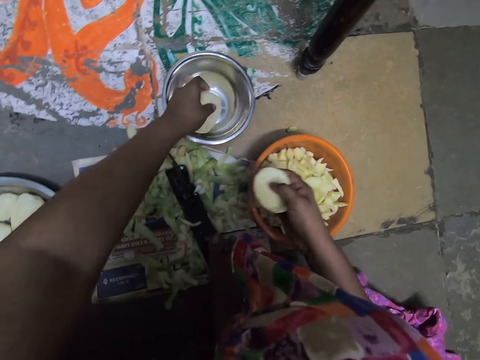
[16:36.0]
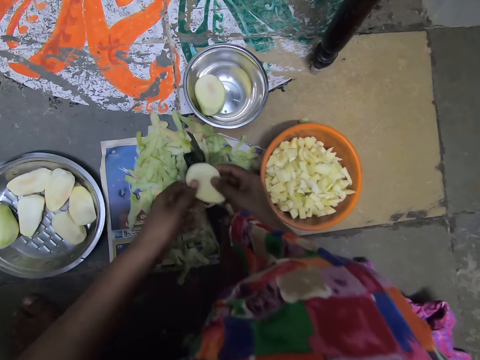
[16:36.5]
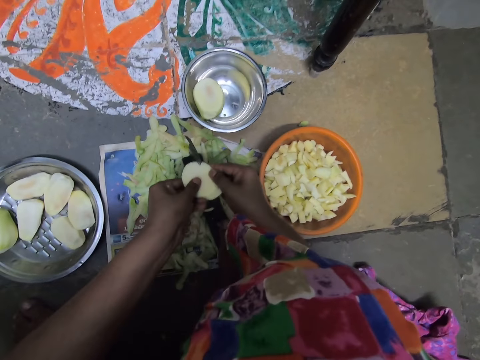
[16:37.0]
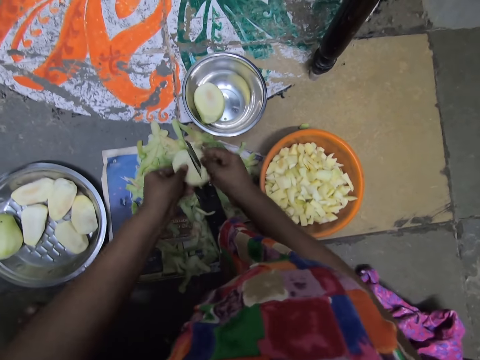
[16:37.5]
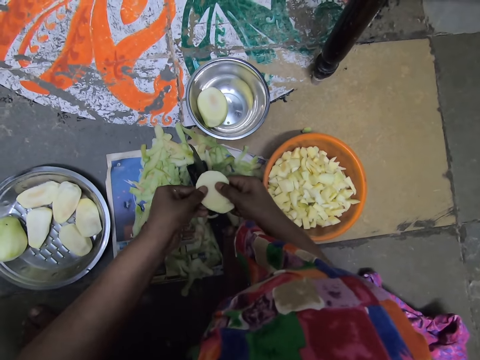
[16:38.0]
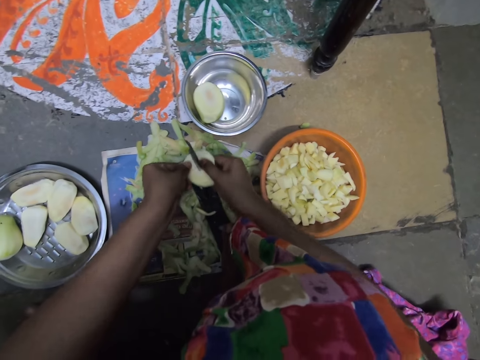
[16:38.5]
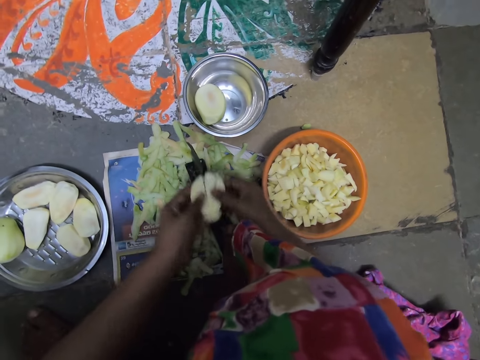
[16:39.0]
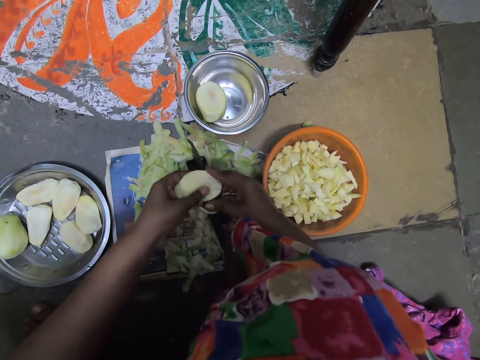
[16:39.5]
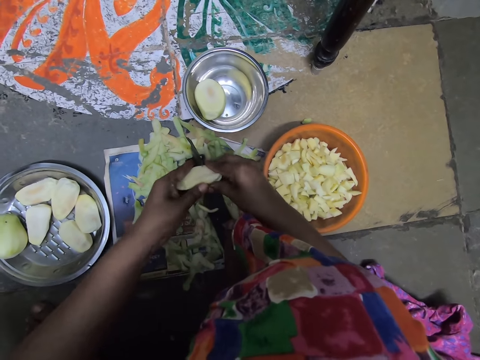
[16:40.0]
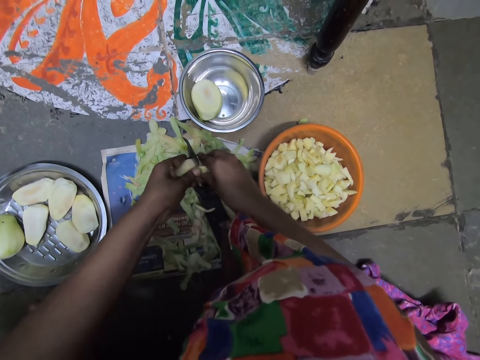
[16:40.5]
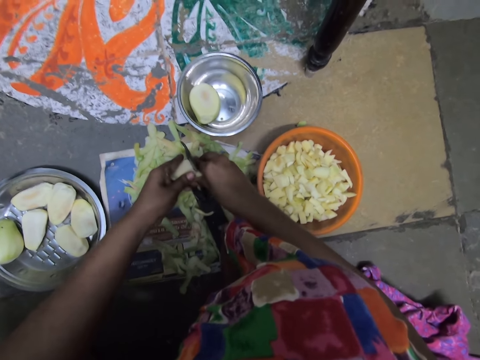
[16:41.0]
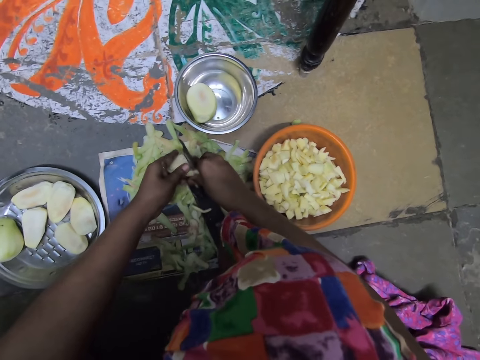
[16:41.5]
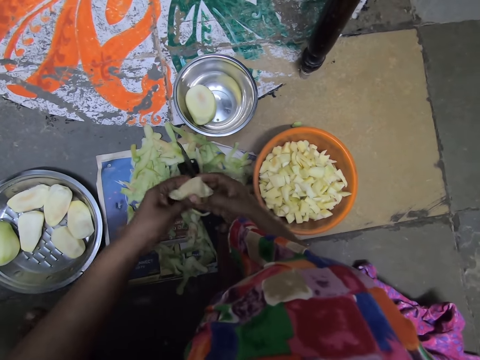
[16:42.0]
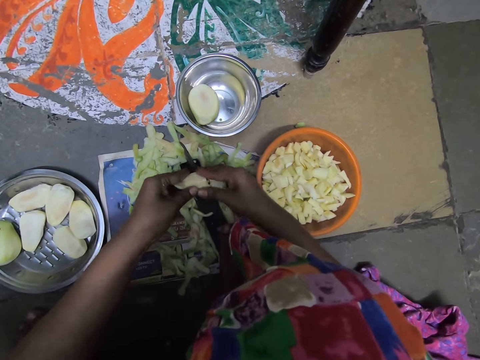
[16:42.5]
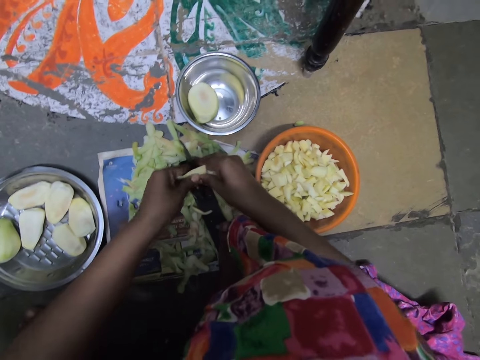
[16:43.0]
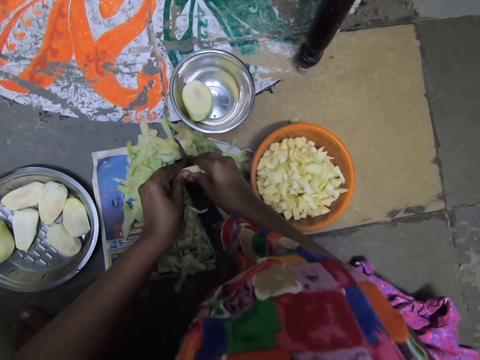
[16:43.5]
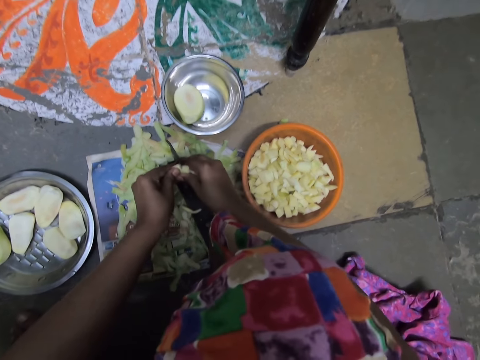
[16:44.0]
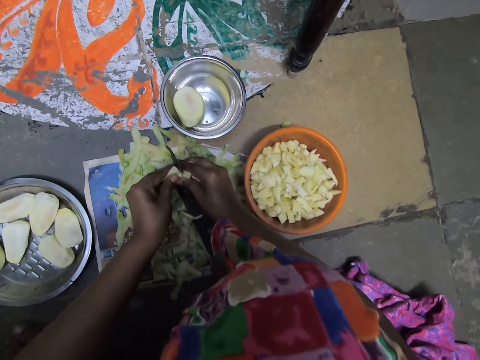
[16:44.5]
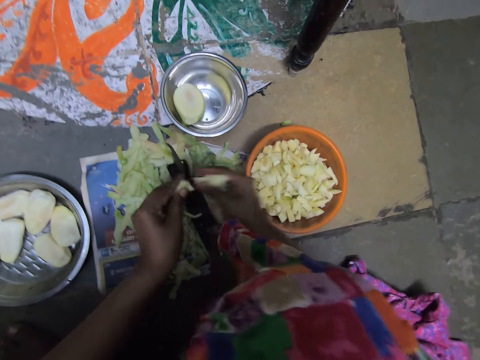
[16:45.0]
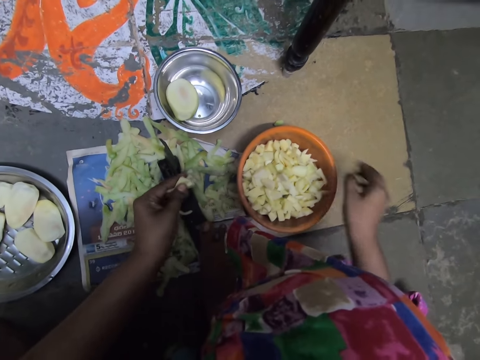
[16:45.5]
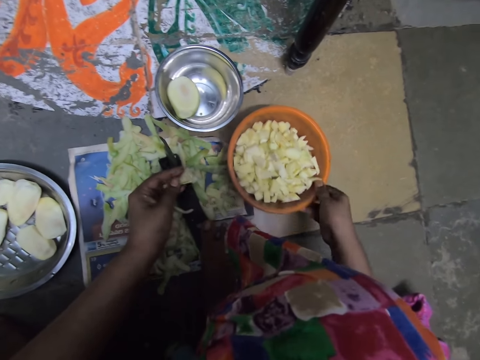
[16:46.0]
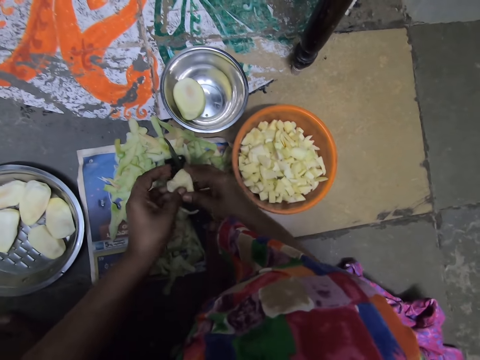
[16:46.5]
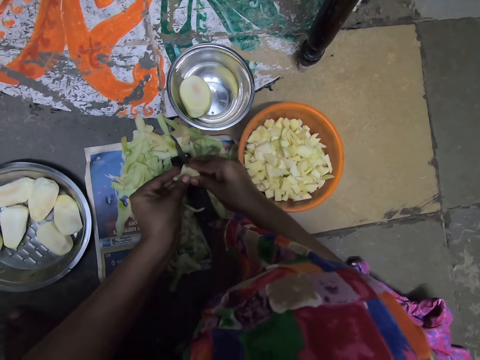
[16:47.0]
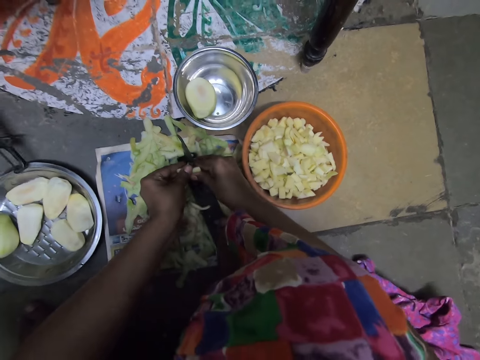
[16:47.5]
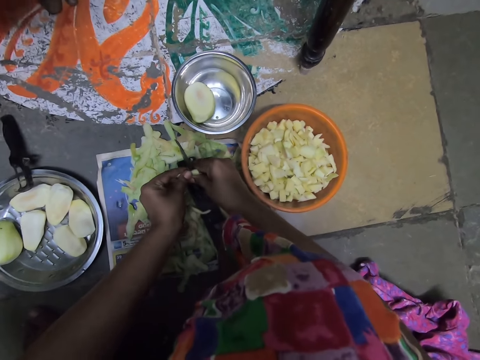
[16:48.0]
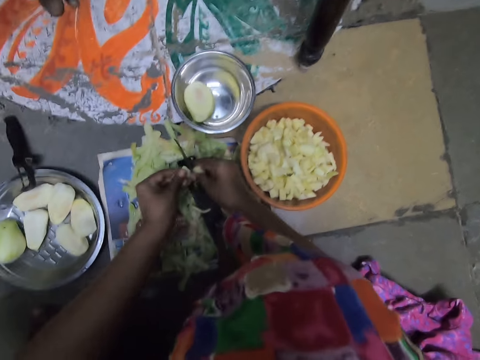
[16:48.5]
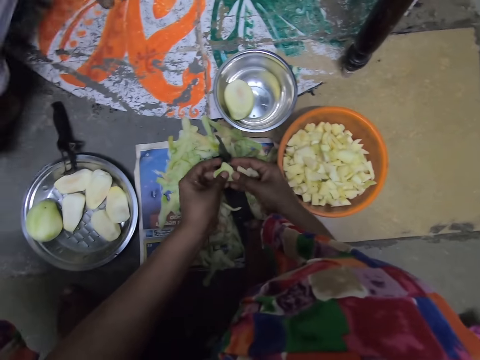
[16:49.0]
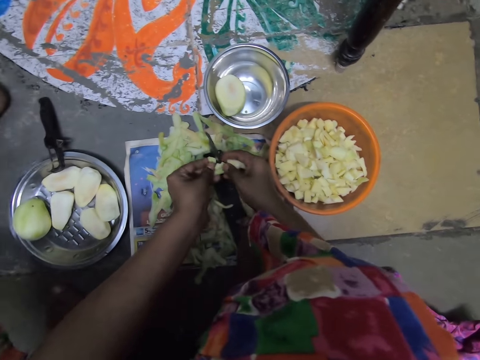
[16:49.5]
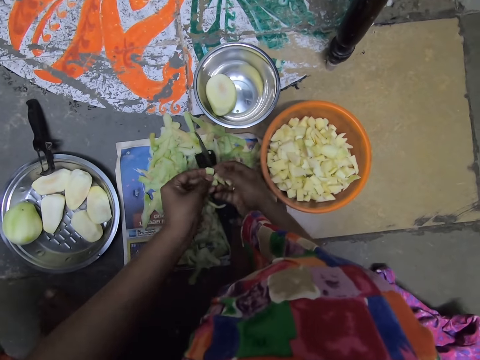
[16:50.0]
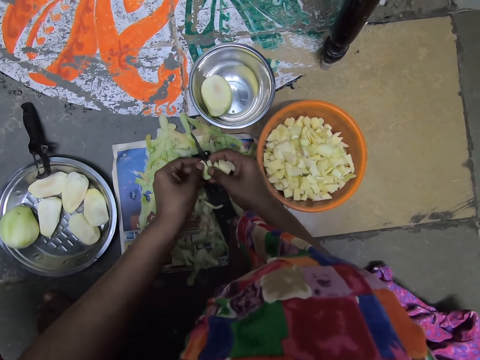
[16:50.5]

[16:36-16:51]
The camera wearer drops the potato in her left hand in the bowl on the ground. She holds the potato slice in her right hand with both hands. She cuts the potato slice in her hands into chunks with the boti knife on the ground. She drops the potato chunks in her right hand in the plastic bowl on the ground. She adjusts the plastic bowl on the ground with her right hand. She holds the potato slice in her left hand with both hands. She cuts the potato slice in her hands into chunks with the boti knife on the ground. A woman drops a knife in the aluminum bowl on the ground. The woman walks past the camera wearer.

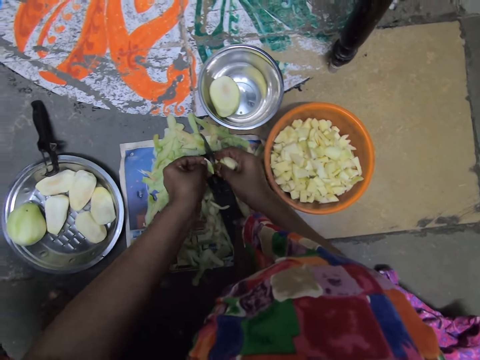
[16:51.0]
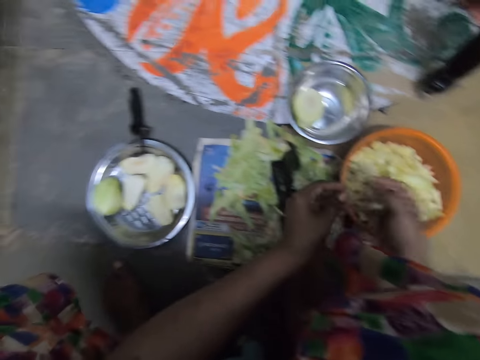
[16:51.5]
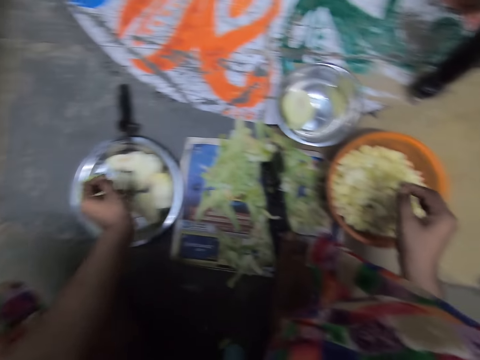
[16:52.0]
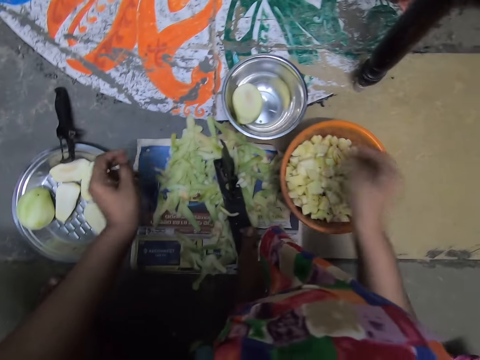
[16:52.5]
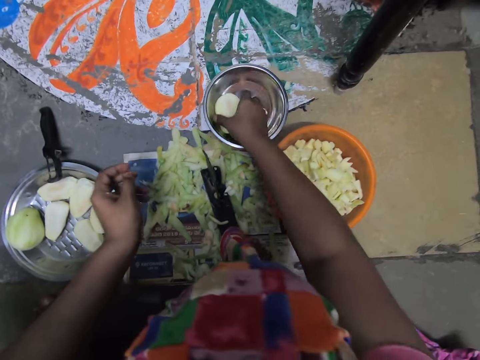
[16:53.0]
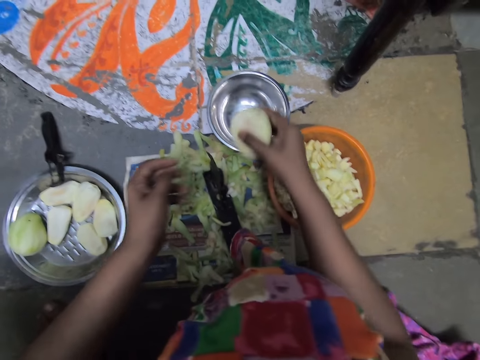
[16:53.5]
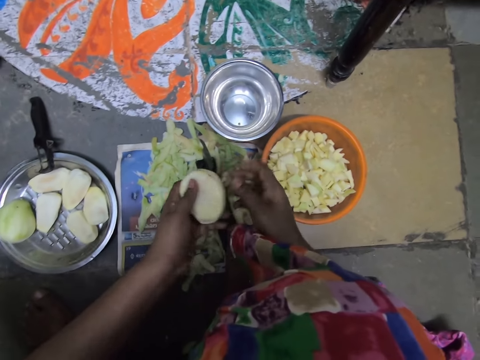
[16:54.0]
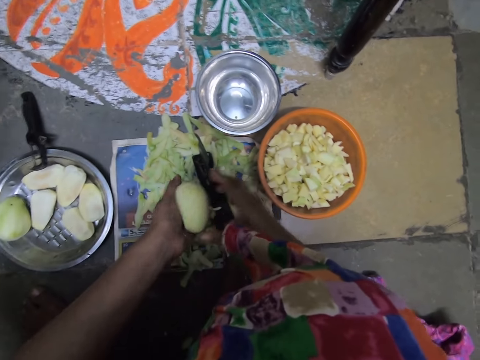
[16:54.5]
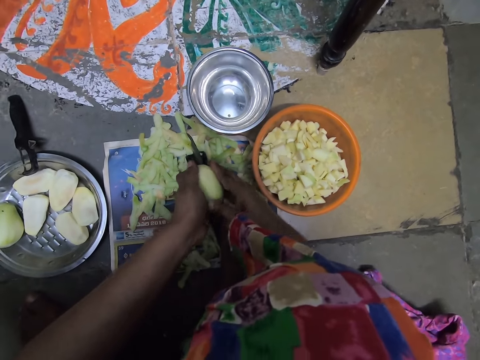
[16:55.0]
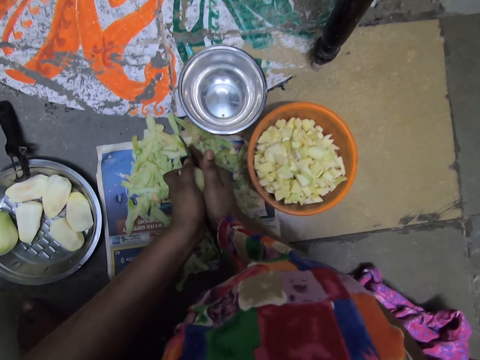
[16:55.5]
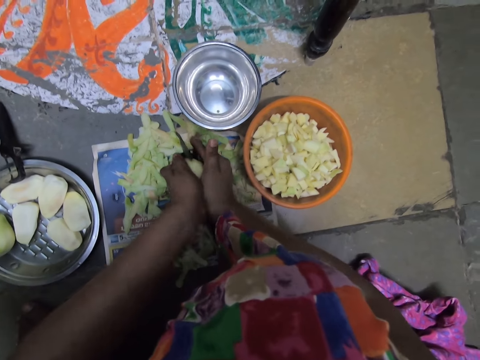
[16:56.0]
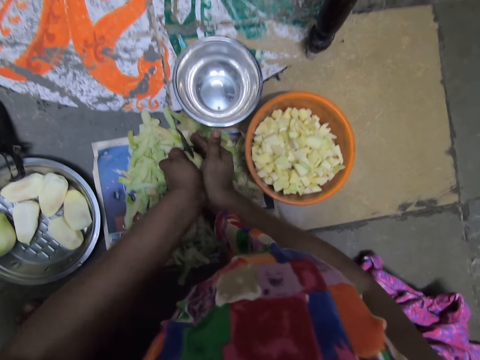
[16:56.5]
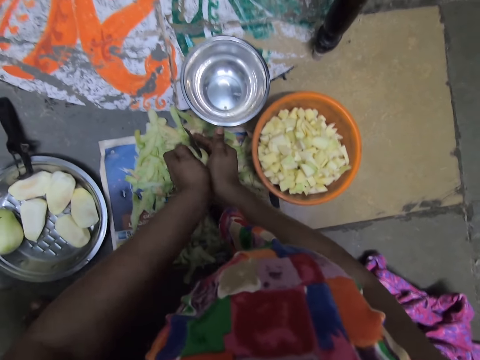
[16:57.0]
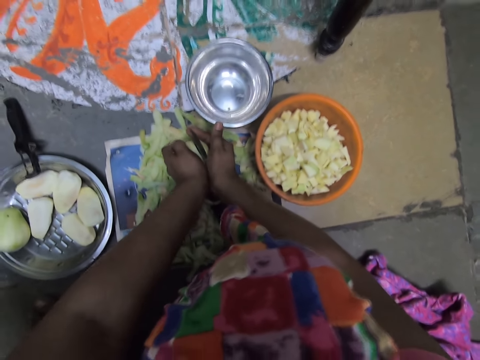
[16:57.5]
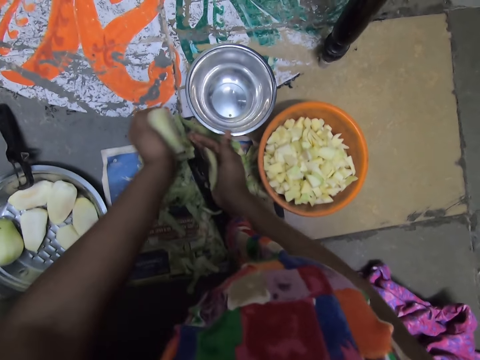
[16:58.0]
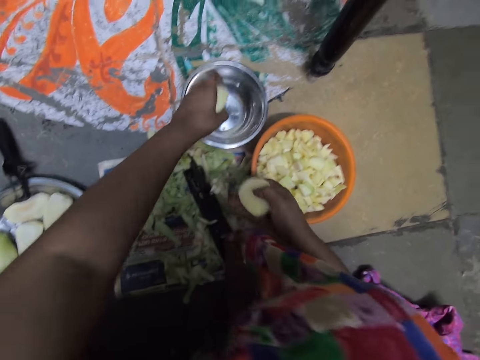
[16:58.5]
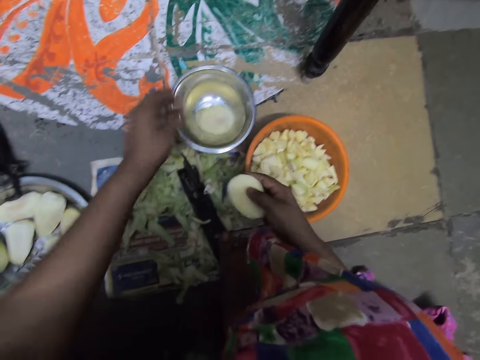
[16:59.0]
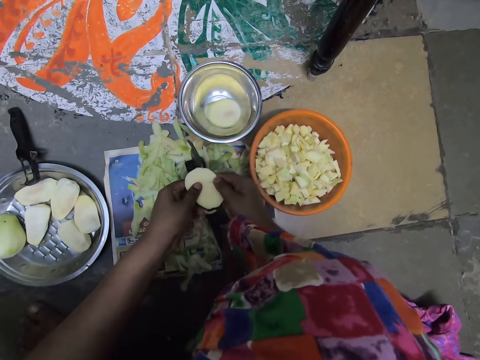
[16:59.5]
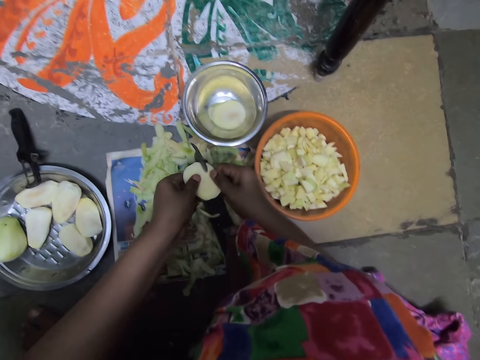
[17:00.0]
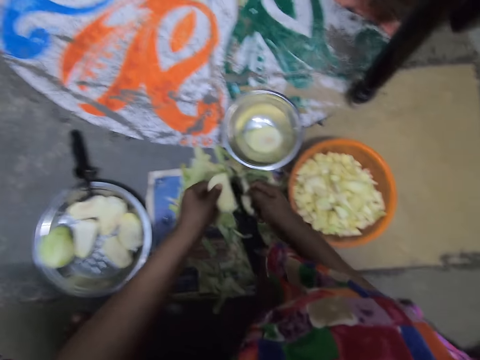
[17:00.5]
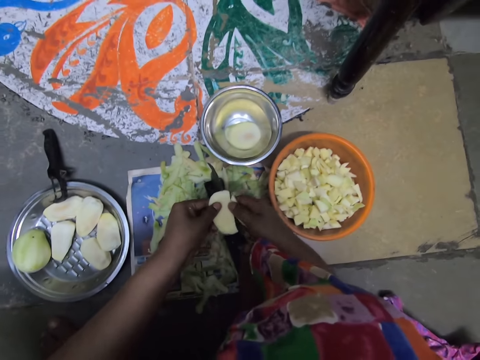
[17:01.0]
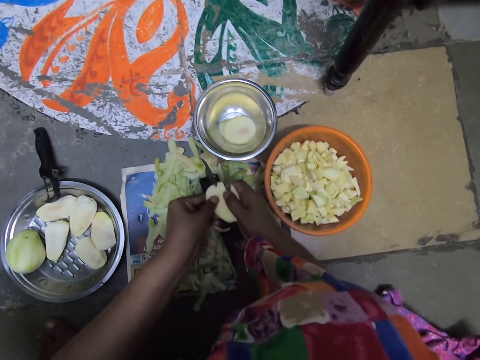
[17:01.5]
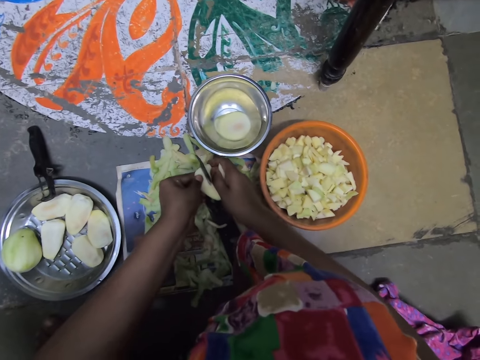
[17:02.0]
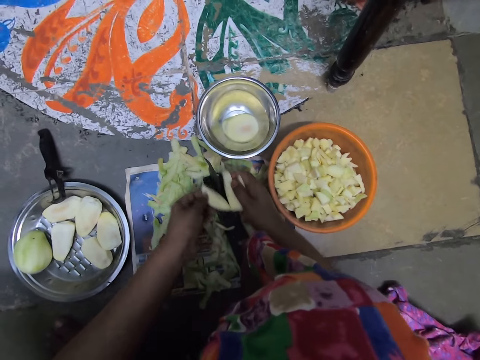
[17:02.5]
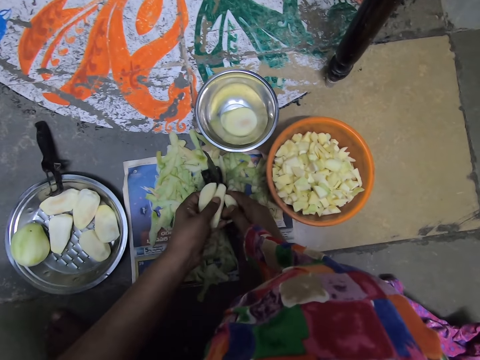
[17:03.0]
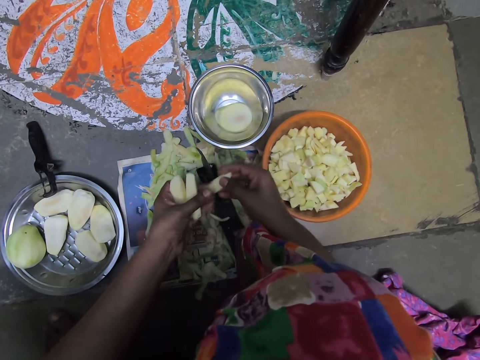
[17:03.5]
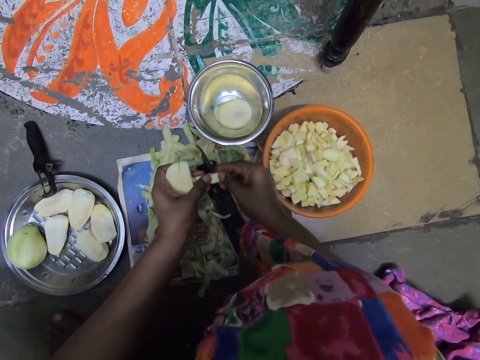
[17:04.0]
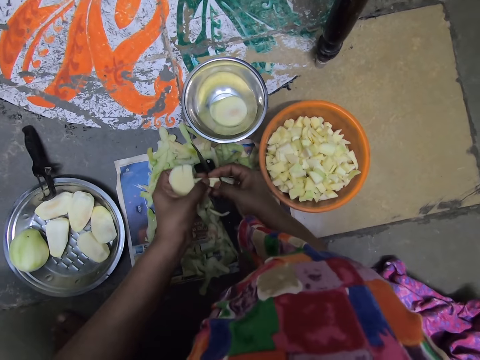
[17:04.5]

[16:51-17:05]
The camera wearer passes the potato chunk from her left hand to her right hand. She drops the potato chunks in her right hand in the plastic bowl on the ground. She picks the potato in the bowl on the ground with her right hand. She passes the potato from her right hand to her left hand. She holds the potato in her left hand with both hands. She cuts the potato in her hands with the boti knife on the ground. She drops the potato in her left hand in the bowl on the ground. She holds the potato in her left hand with both hands. She cuts the potato in her hands with the boti knife on the ground. She holds the potato slice in her right hand with both hands. She cuts the potato slice in her hands into chunks with the boti knife on the ground.
